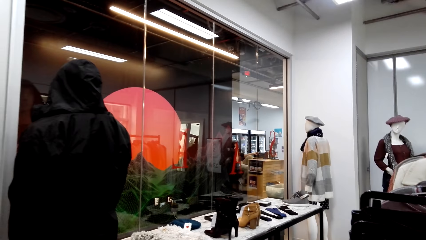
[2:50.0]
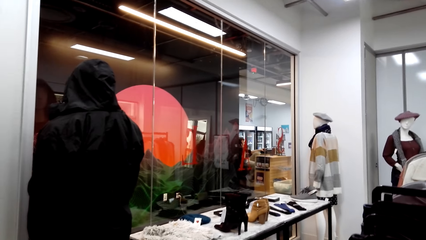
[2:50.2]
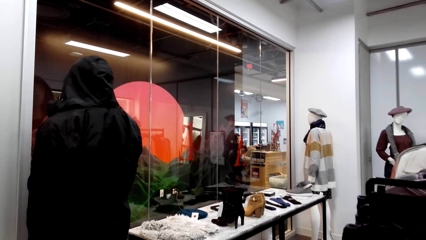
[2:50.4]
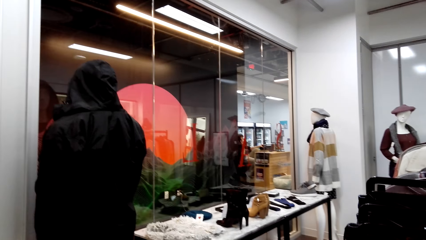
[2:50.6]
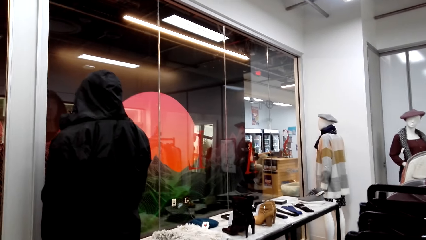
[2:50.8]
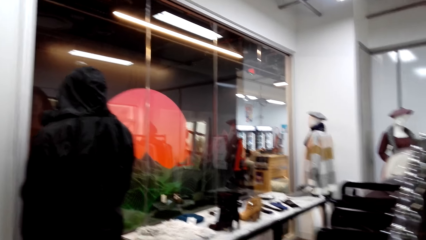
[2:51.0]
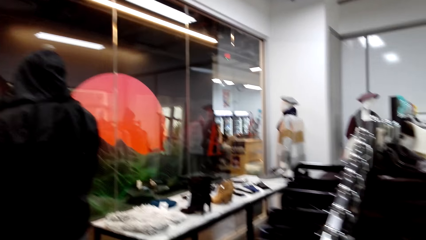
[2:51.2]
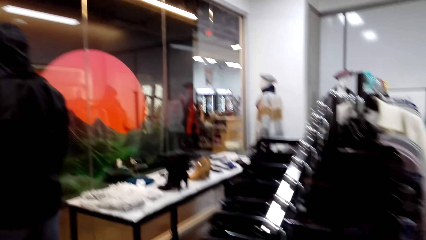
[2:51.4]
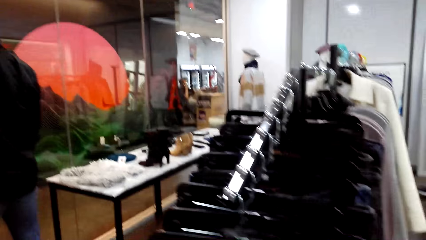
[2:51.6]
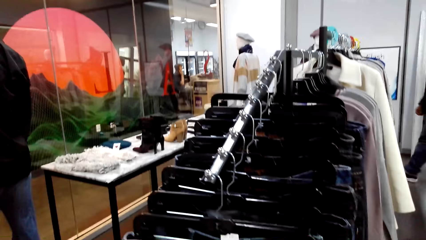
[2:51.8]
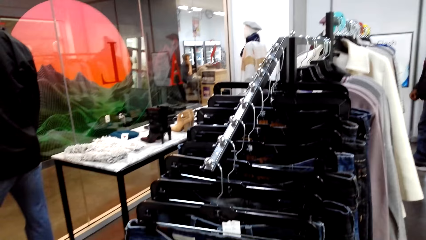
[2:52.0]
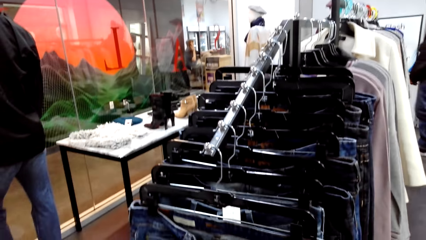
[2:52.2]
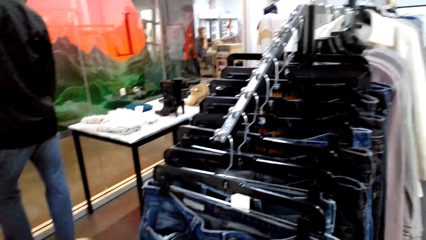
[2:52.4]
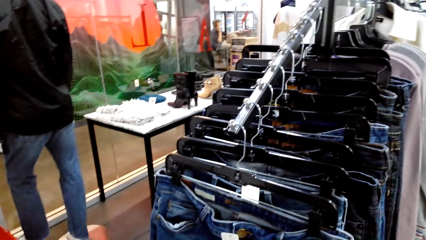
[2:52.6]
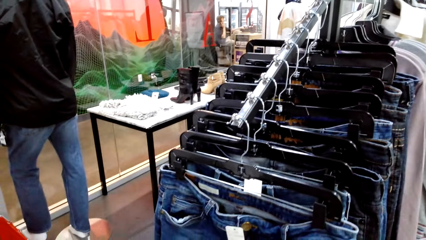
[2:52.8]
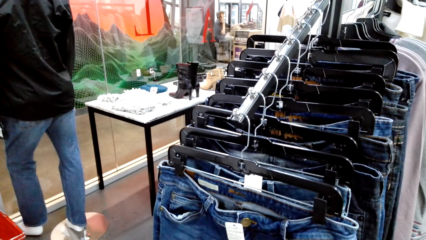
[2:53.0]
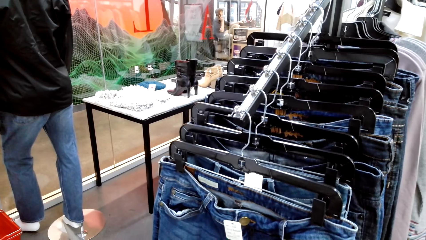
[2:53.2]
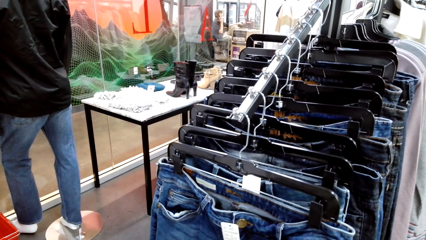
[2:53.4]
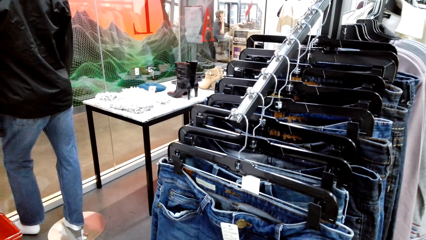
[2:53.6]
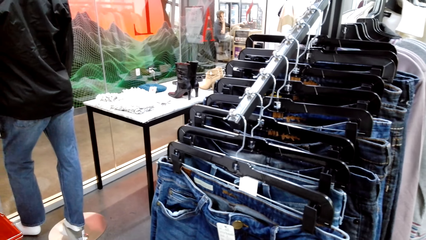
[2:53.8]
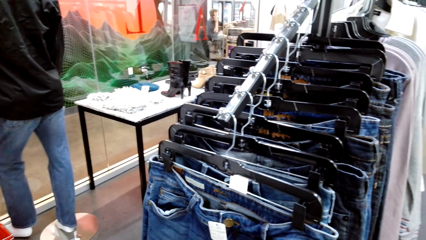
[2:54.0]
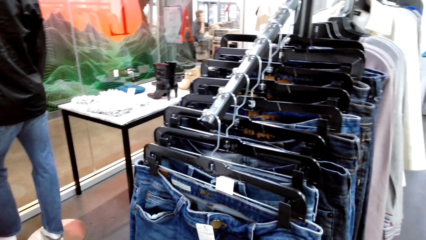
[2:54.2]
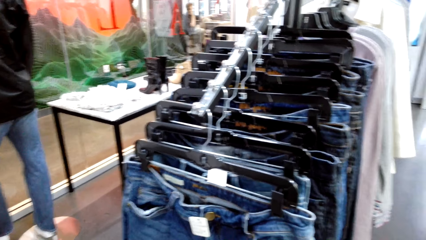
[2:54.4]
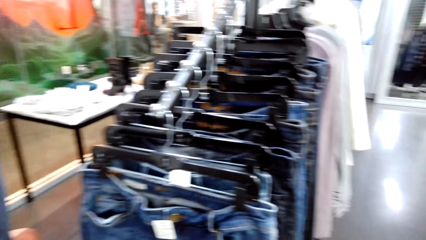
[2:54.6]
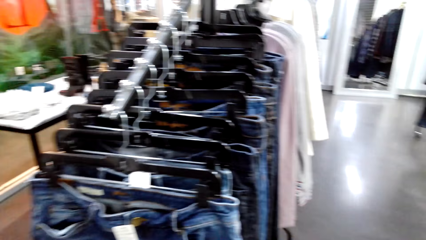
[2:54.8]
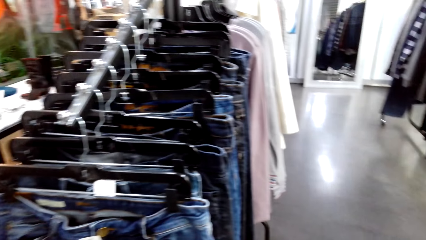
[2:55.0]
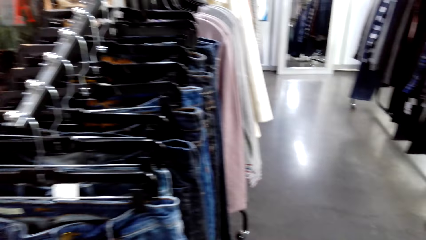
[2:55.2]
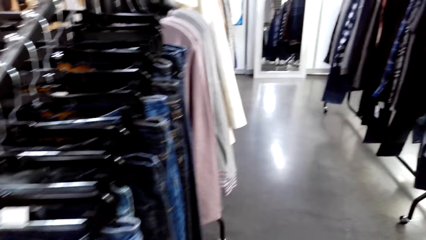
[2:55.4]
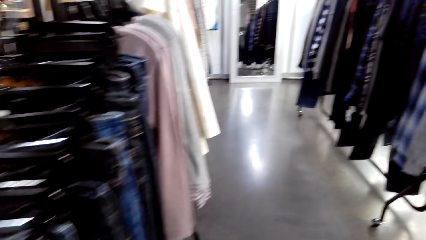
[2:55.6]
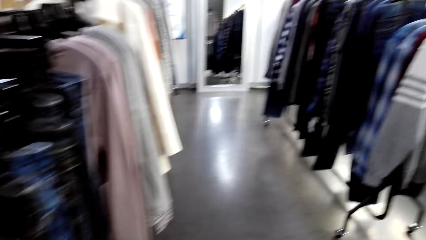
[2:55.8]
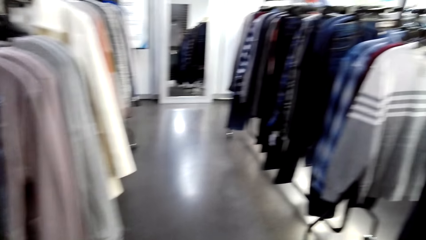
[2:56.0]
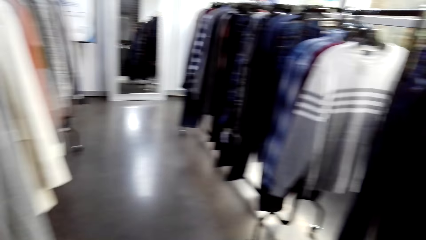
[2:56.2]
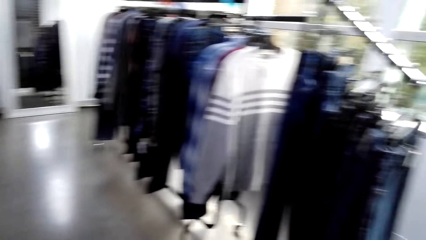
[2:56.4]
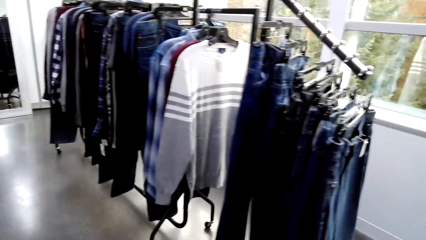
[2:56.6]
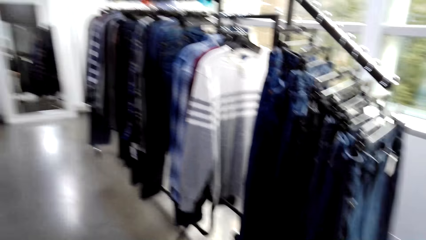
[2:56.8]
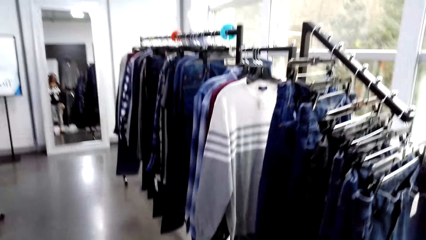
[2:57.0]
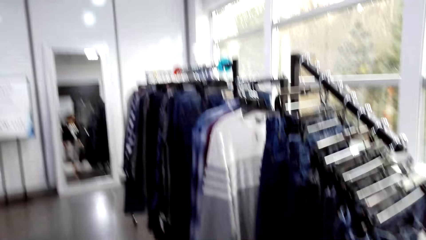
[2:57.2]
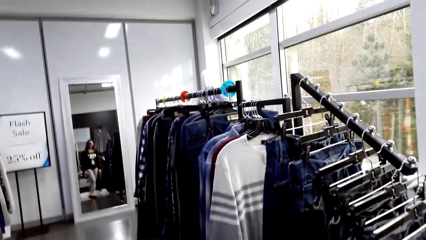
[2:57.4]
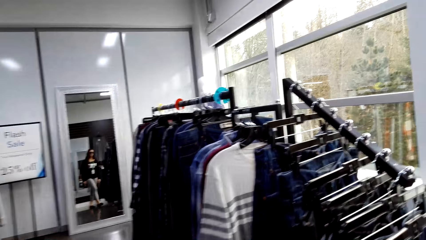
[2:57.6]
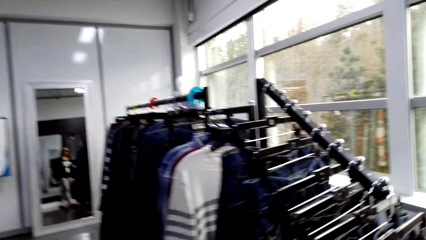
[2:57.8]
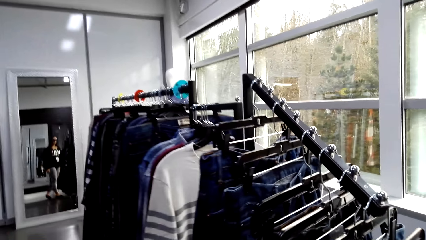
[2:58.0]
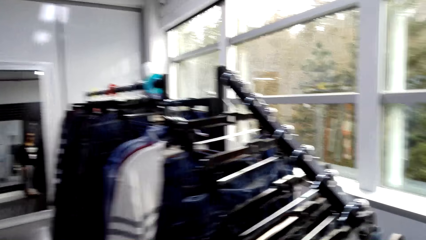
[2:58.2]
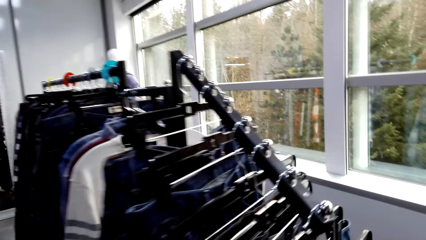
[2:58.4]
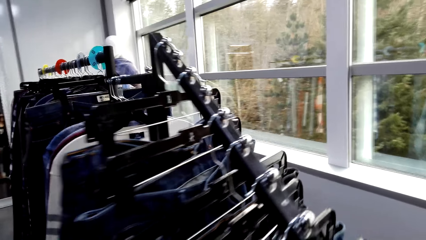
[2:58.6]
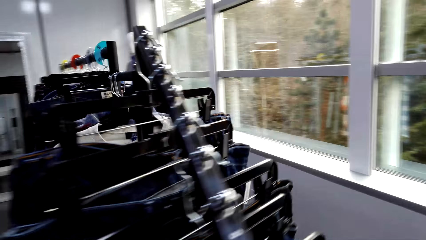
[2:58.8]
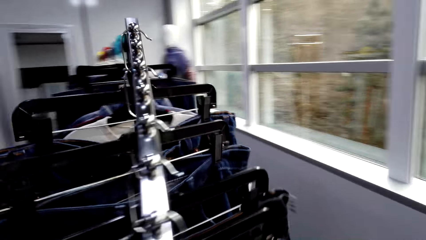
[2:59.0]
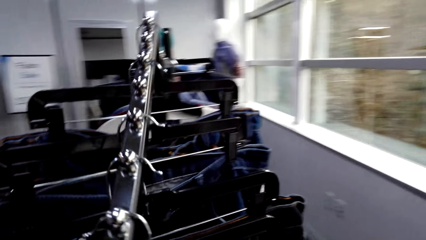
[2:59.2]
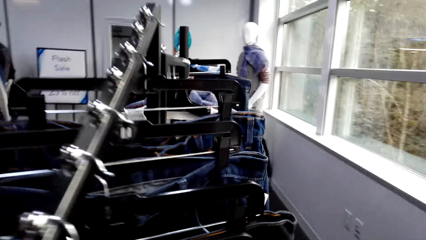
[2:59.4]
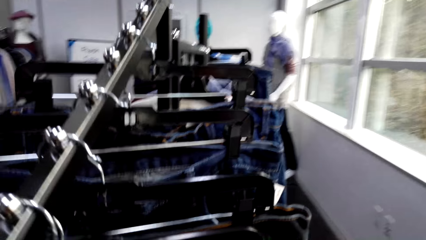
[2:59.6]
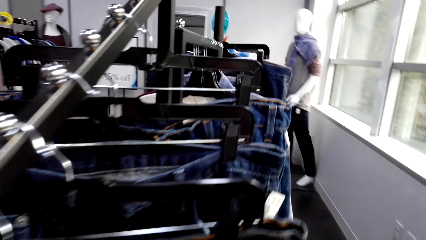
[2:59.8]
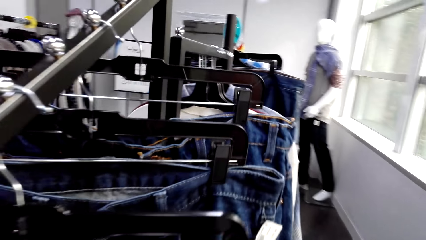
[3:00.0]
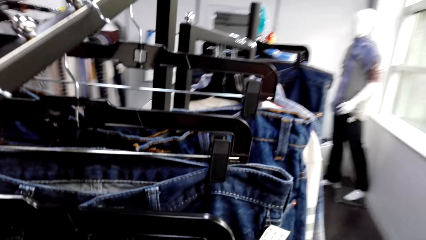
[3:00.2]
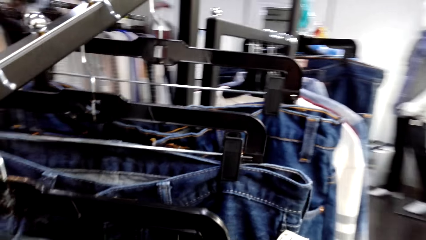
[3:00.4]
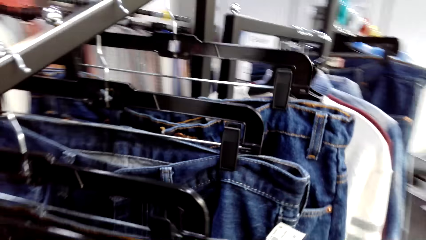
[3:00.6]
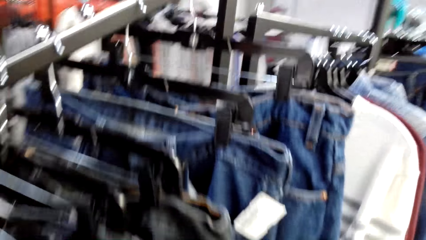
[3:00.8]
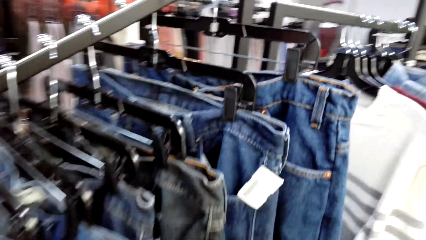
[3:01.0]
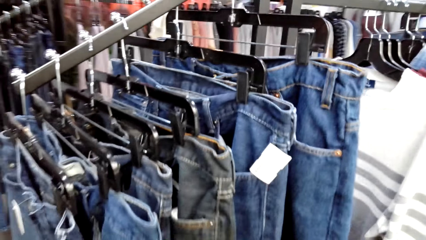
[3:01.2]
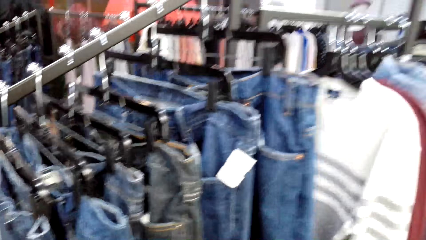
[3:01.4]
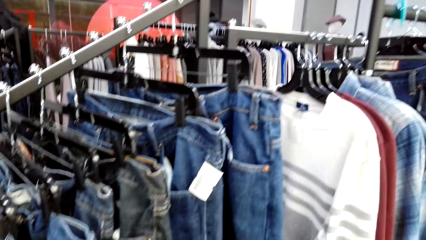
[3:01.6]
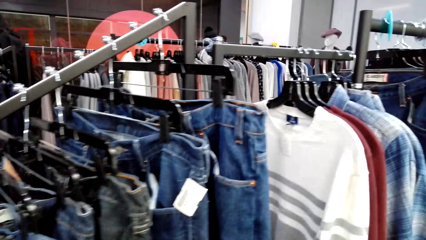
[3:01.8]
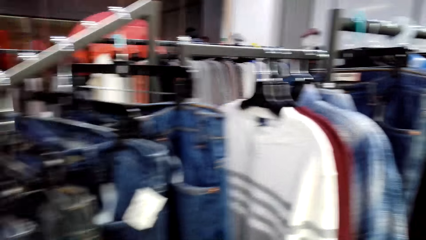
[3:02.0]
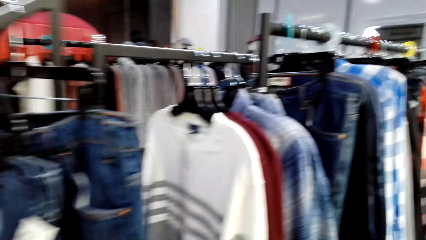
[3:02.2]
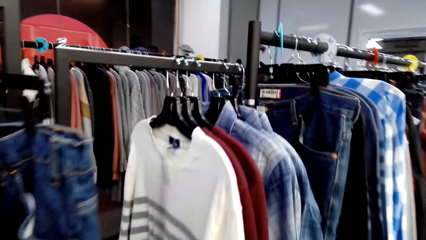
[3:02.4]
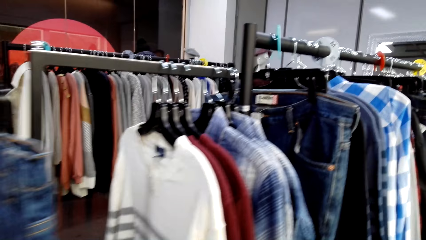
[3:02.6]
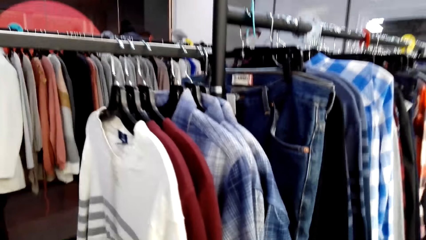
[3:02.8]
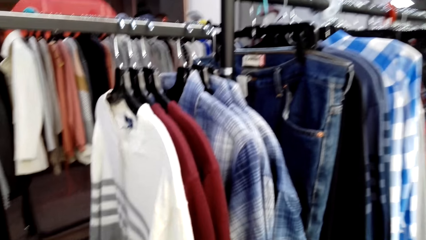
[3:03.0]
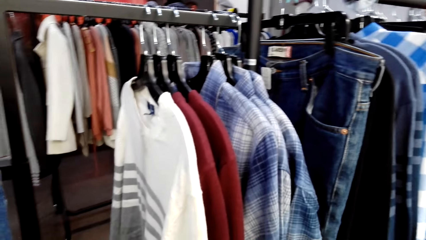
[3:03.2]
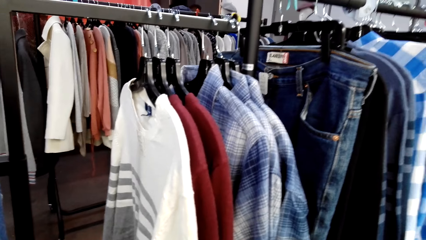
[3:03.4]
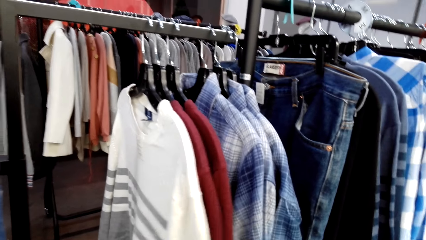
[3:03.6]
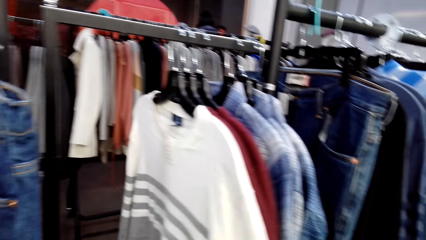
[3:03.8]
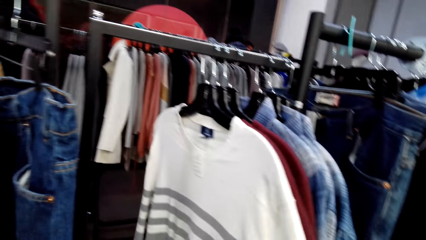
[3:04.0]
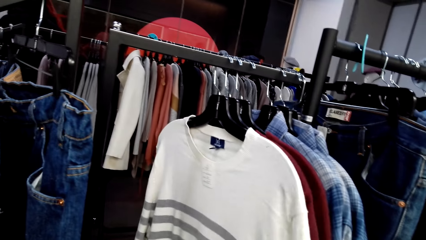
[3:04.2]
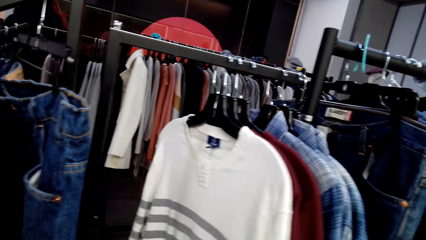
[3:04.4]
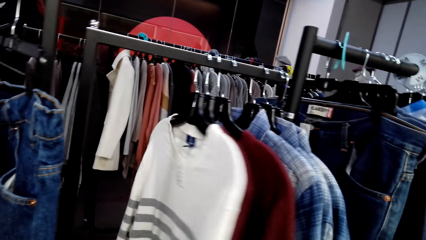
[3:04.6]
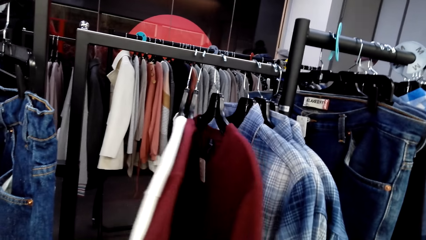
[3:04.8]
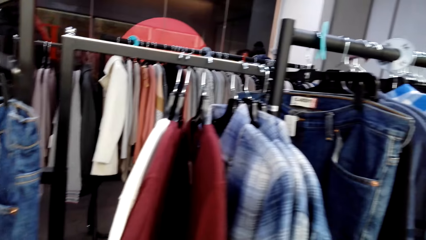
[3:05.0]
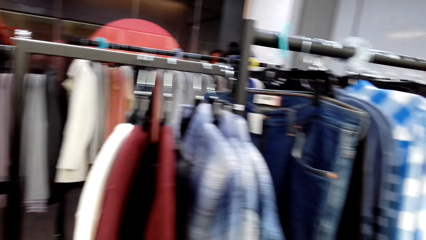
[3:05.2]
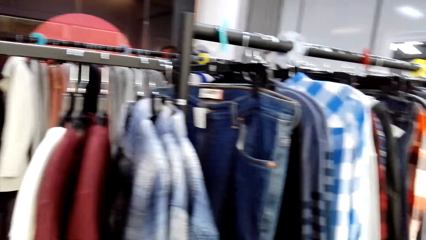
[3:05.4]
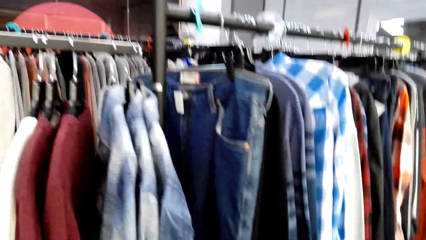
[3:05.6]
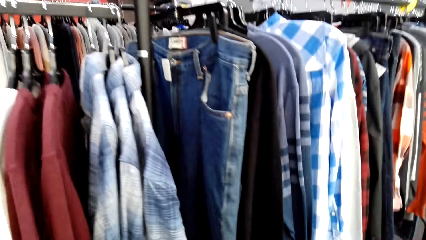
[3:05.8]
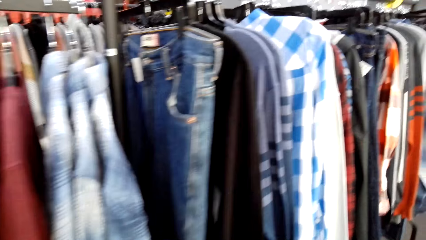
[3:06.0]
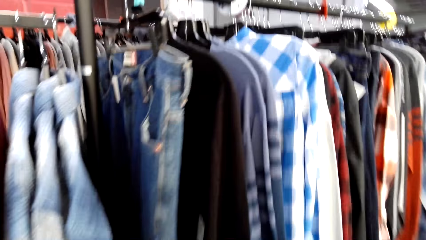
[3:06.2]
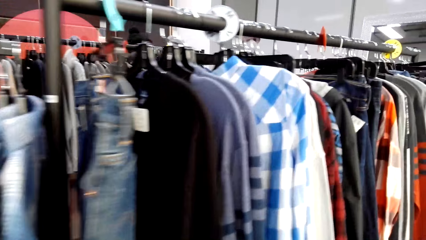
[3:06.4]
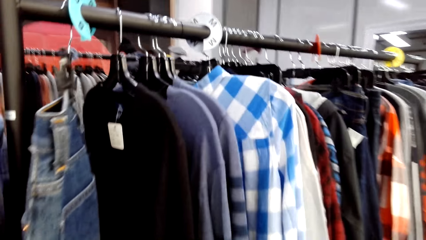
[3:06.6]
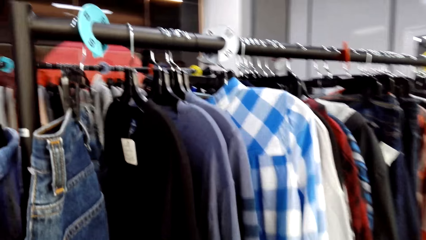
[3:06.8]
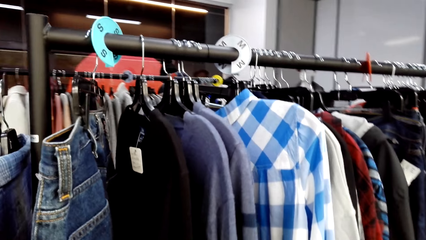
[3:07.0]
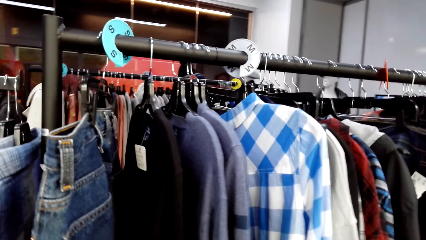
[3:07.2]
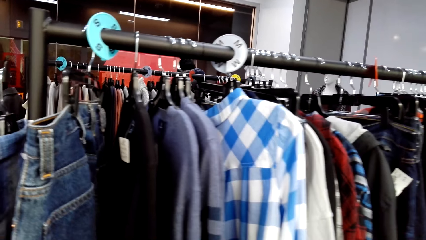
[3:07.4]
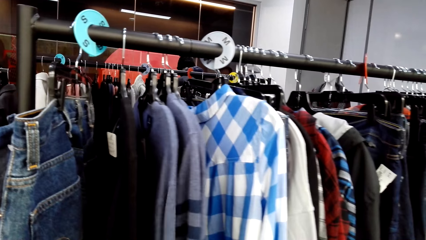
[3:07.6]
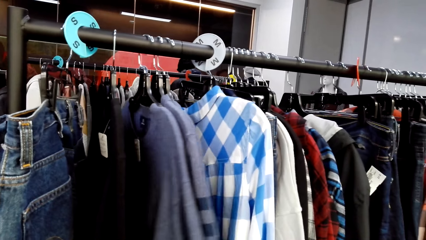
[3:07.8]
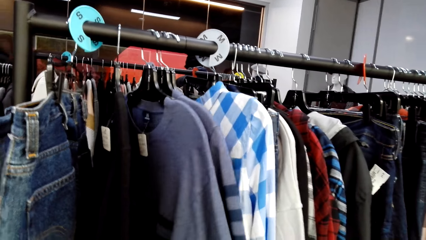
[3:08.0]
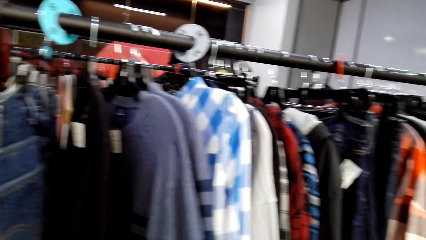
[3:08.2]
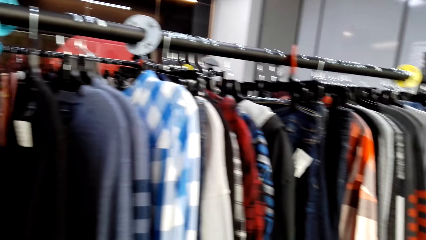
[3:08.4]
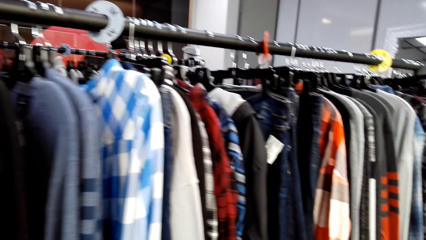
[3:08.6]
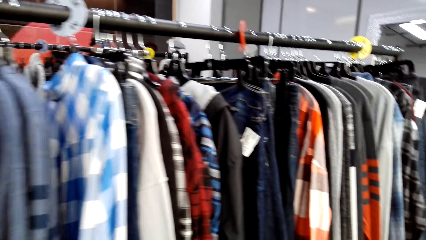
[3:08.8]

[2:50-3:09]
The camera wearer looks around a hanging line. They inspect a sweater on the hanging line. They look around the hanging line.
